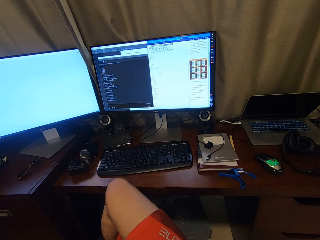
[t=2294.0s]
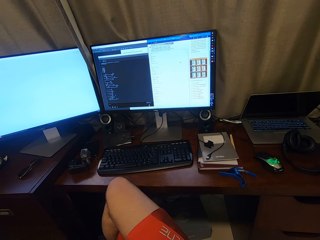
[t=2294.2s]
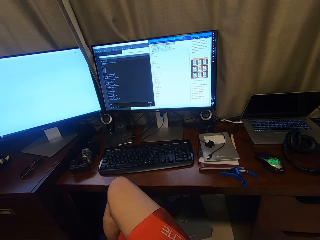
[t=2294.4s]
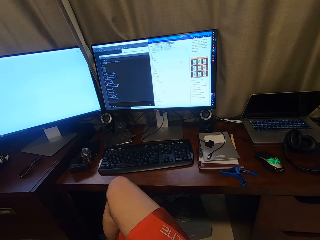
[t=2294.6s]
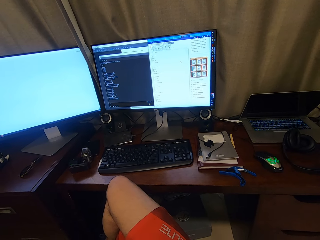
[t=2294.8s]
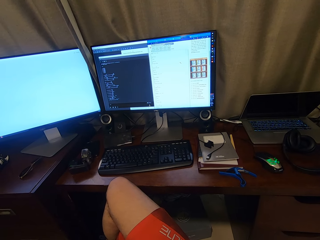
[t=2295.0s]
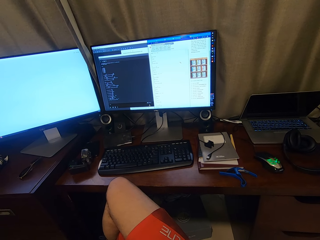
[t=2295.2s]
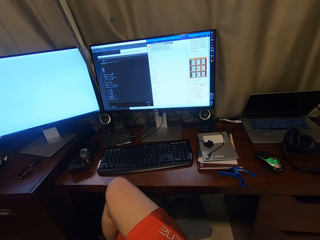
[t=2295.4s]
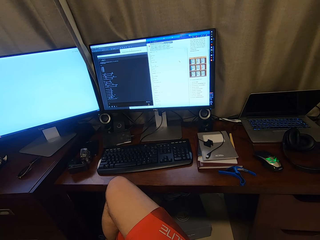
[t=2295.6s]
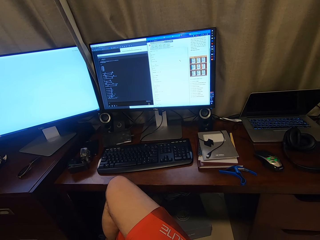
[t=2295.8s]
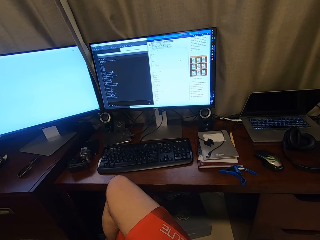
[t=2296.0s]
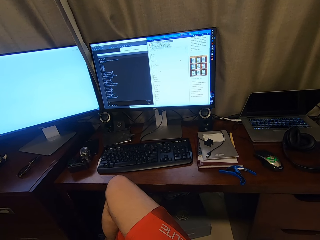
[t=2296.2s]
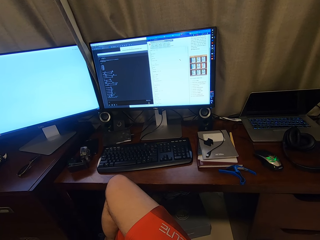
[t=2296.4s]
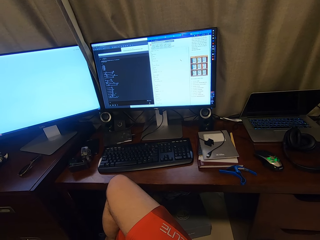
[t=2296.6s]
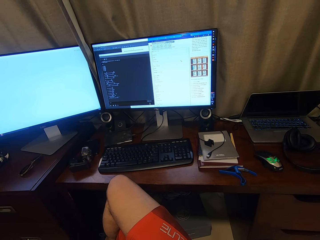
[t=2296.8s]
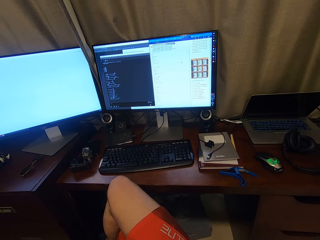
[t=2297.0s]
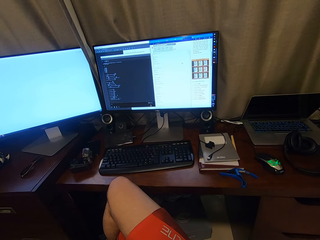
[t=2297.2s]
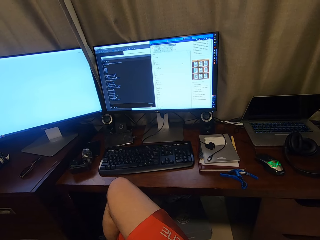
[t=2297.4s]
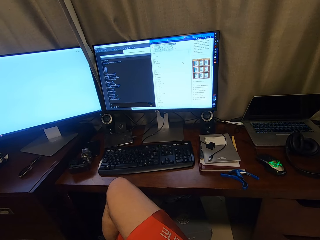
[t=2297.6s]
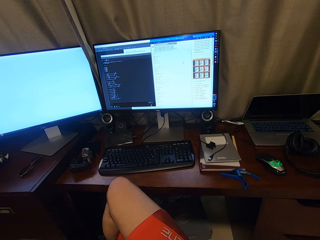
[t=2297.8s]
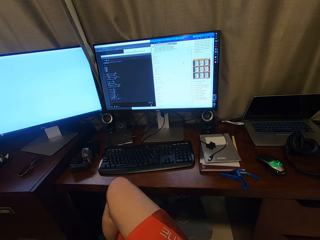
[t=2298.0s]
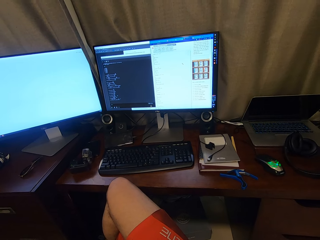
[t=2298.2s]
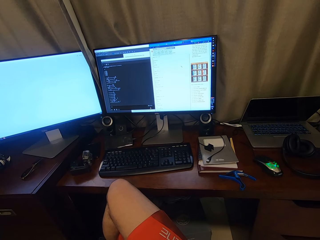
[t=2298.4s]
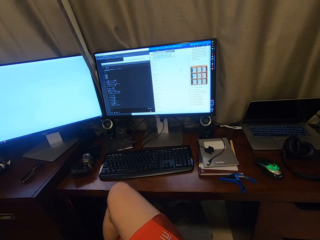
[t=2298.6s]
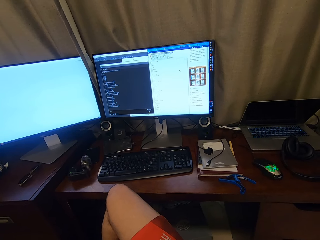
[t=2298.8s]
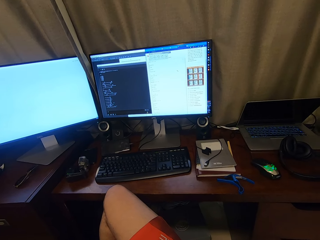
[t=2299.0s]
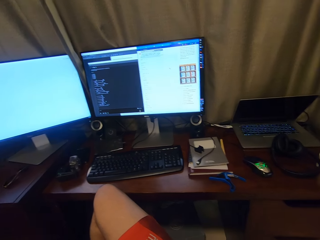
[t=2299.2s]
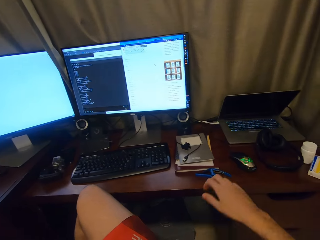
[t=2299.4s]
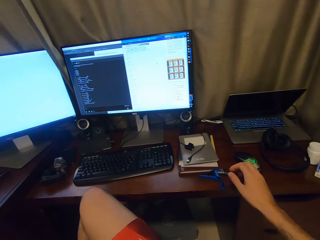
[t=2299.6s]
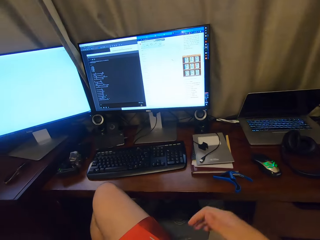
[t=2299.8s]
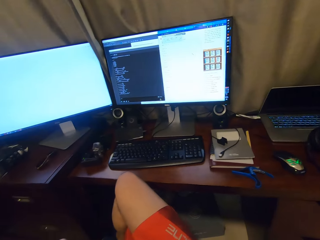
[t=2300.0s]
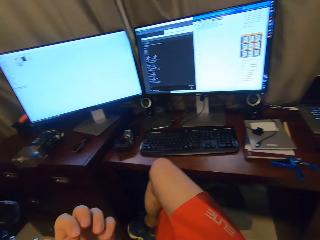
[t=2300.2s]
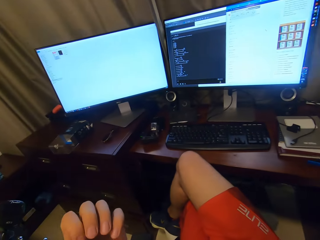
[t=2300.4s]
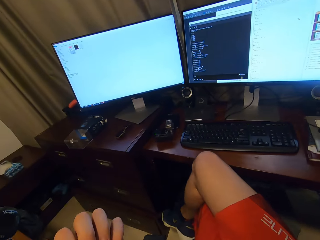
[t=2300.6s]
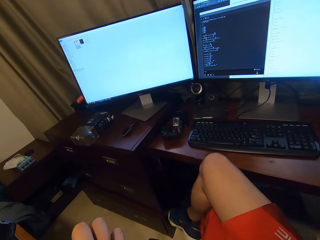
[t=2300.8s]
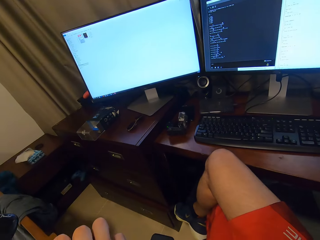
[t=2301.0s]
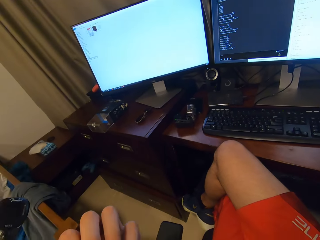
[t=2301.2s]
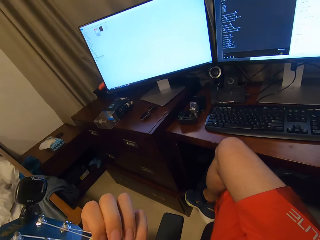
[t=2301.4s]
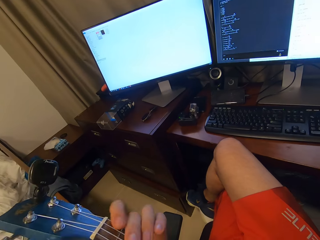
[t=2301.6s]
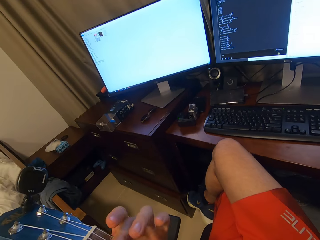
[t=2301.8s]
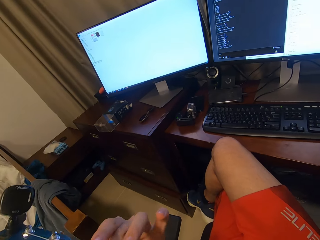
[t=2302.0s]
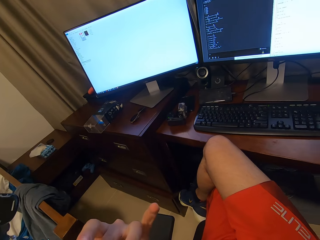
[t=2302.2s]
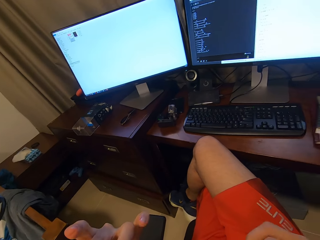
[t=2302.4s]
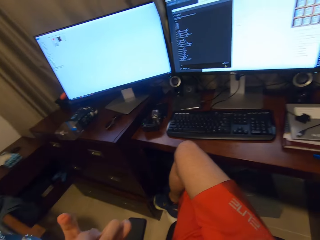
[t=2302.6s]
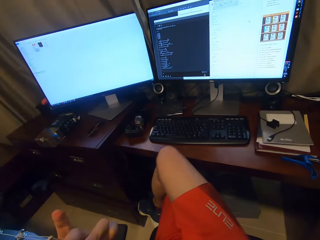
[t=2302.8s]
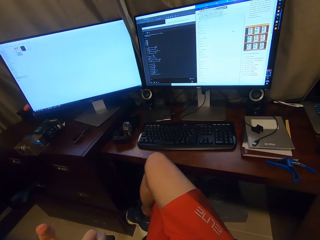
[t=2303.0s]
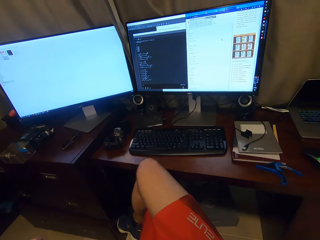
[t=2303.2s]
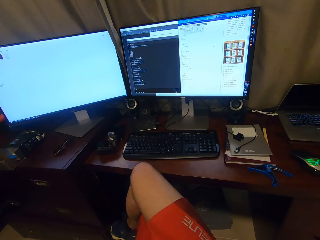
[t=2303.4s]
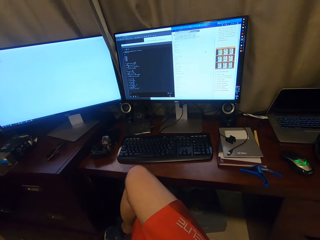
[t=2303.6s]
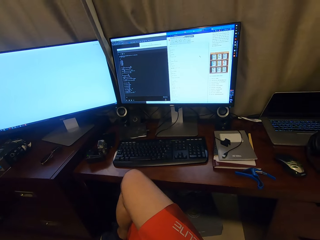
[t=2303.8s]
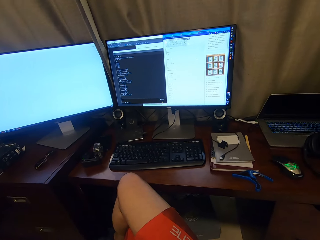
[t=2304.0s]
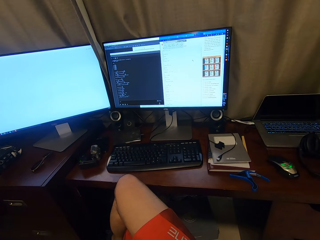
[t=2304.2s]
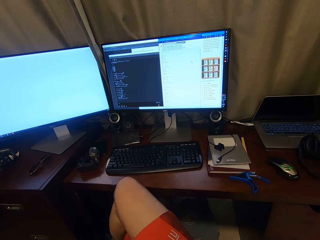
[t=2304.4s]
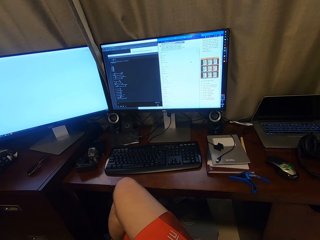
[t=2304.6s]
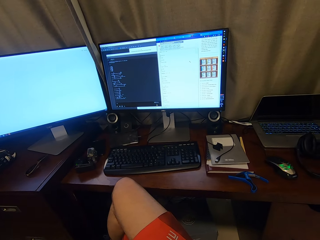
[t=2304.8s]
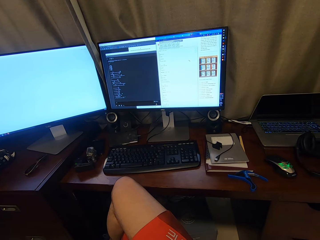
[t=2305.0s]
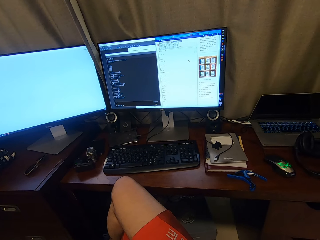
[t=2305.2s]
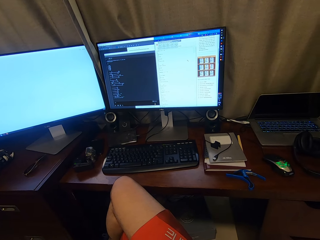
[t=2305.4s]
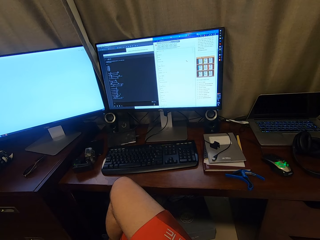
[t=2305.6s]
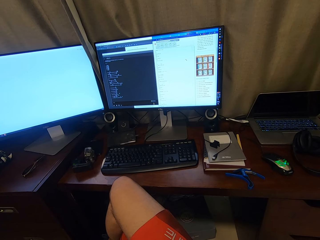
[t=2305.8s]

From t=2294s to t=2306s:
The camera wearer looks around. They play a guitar.

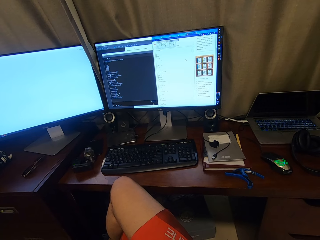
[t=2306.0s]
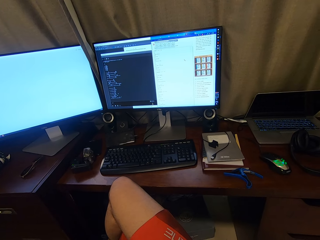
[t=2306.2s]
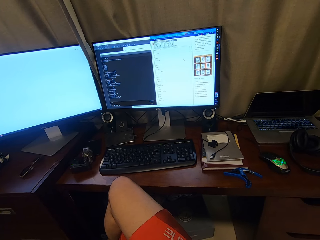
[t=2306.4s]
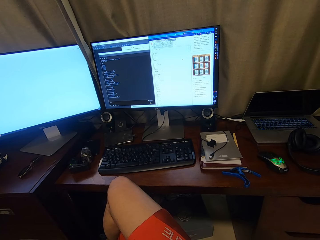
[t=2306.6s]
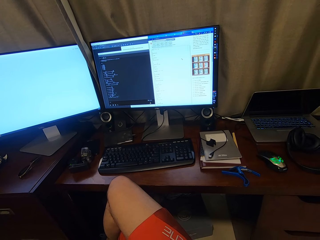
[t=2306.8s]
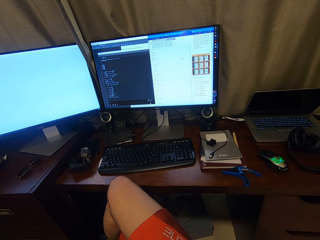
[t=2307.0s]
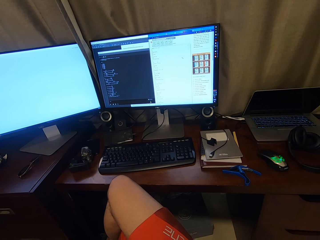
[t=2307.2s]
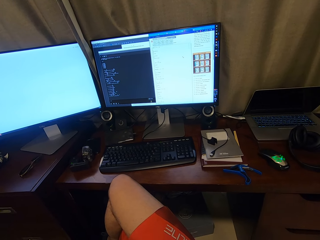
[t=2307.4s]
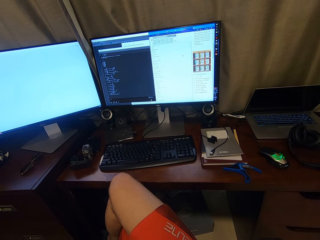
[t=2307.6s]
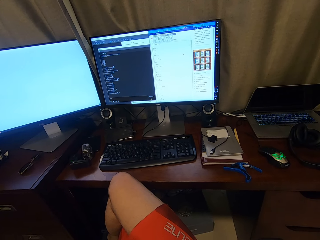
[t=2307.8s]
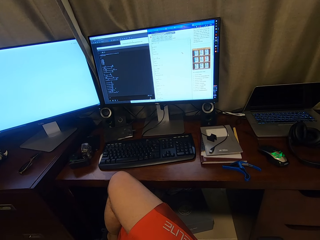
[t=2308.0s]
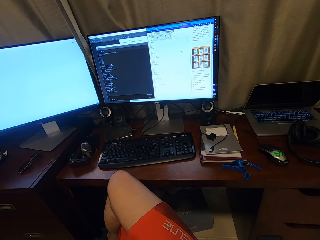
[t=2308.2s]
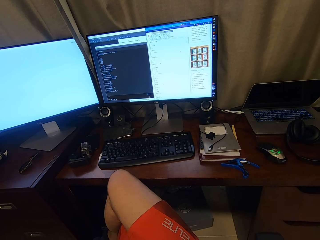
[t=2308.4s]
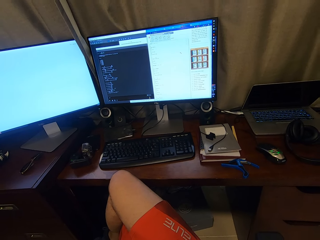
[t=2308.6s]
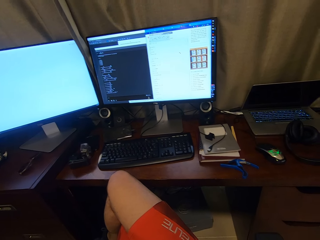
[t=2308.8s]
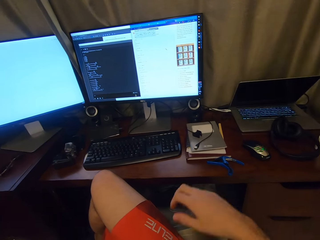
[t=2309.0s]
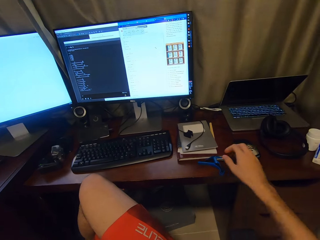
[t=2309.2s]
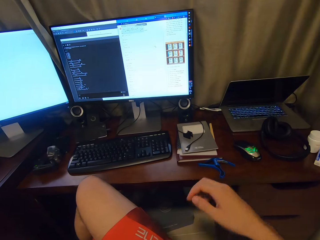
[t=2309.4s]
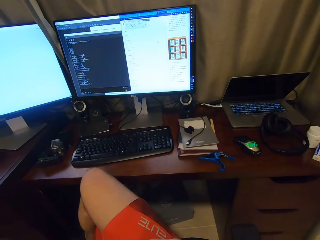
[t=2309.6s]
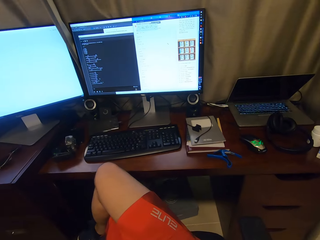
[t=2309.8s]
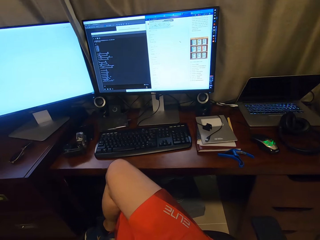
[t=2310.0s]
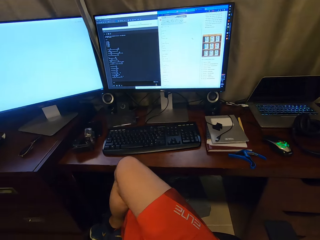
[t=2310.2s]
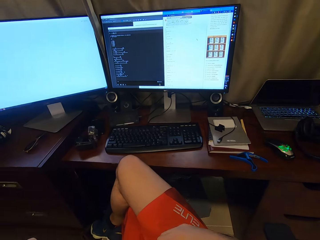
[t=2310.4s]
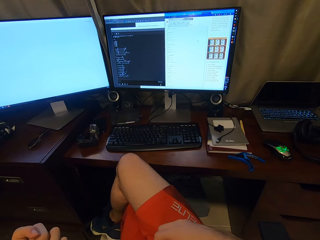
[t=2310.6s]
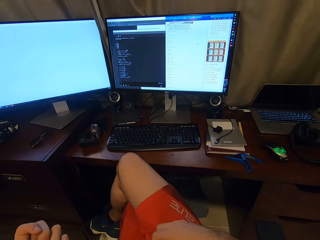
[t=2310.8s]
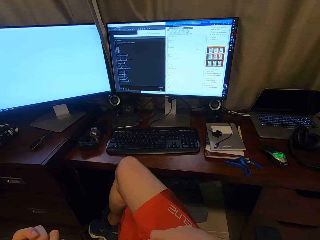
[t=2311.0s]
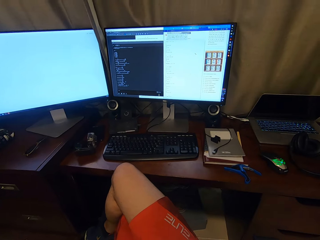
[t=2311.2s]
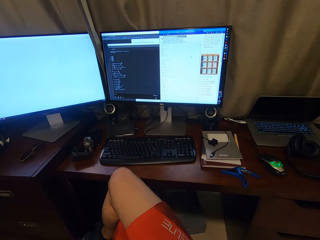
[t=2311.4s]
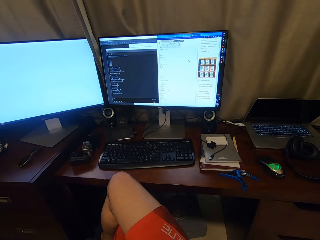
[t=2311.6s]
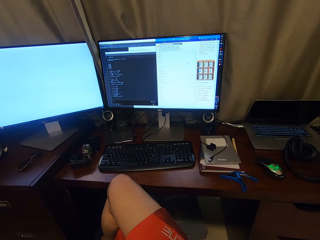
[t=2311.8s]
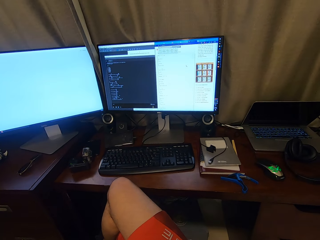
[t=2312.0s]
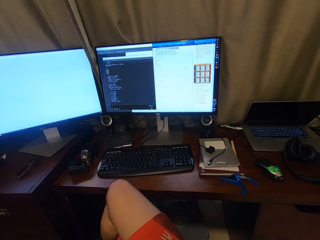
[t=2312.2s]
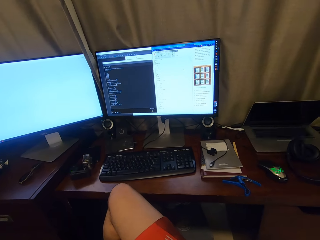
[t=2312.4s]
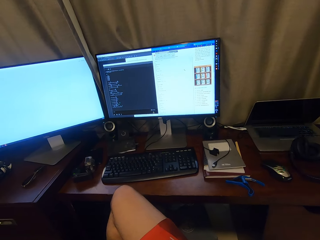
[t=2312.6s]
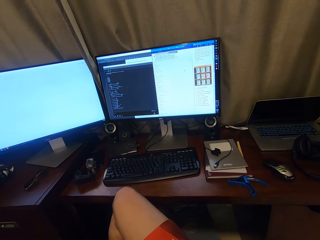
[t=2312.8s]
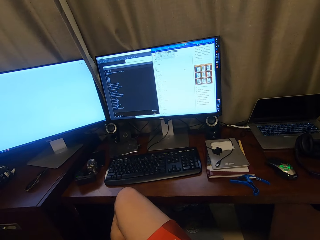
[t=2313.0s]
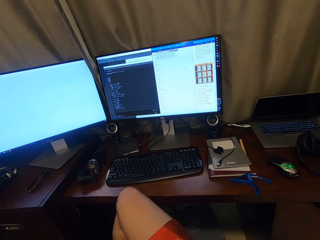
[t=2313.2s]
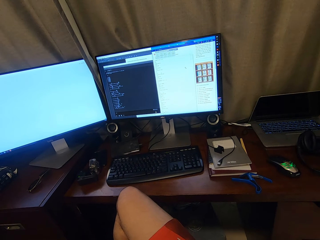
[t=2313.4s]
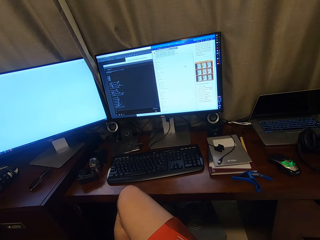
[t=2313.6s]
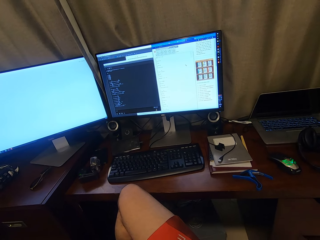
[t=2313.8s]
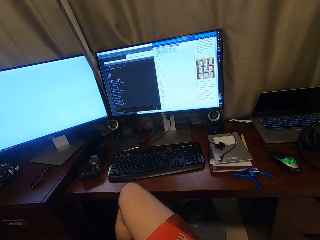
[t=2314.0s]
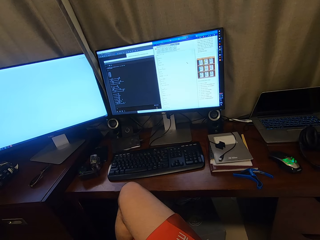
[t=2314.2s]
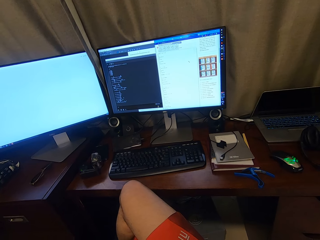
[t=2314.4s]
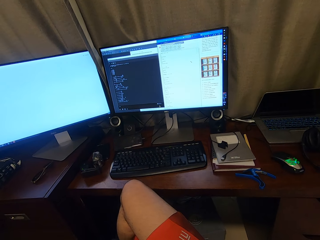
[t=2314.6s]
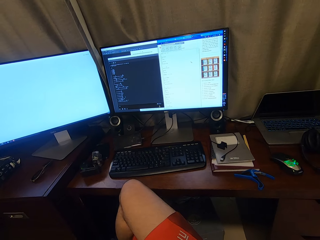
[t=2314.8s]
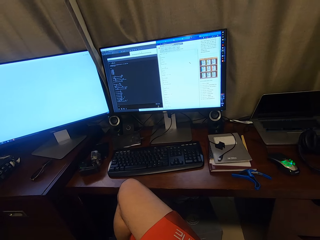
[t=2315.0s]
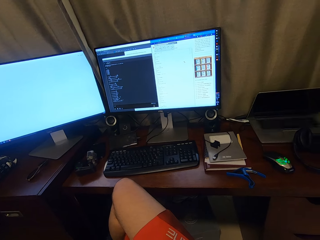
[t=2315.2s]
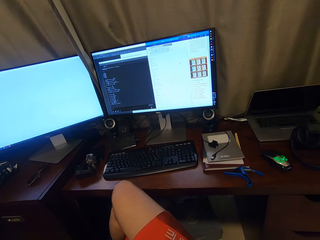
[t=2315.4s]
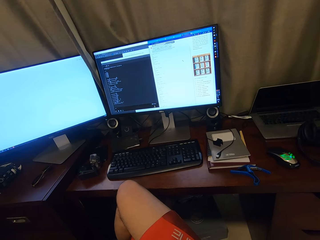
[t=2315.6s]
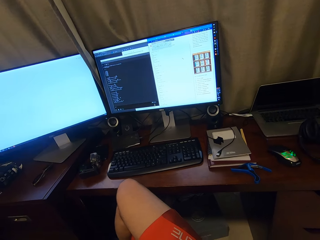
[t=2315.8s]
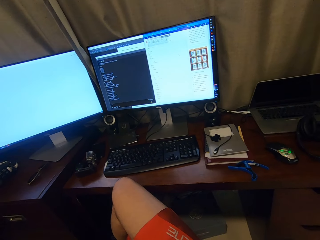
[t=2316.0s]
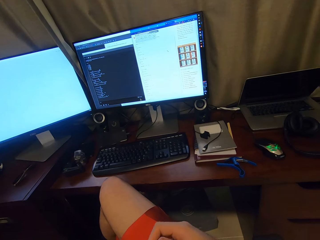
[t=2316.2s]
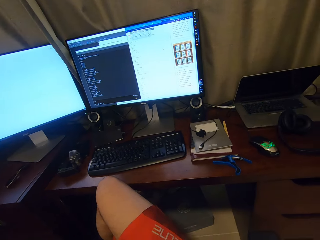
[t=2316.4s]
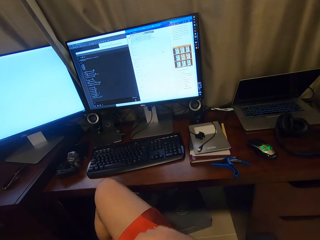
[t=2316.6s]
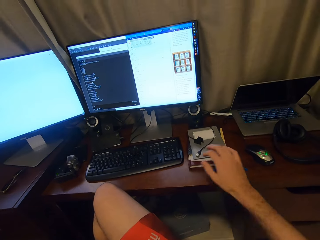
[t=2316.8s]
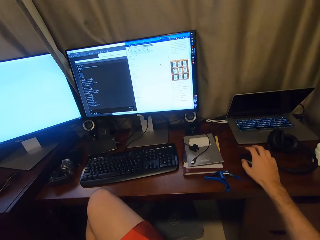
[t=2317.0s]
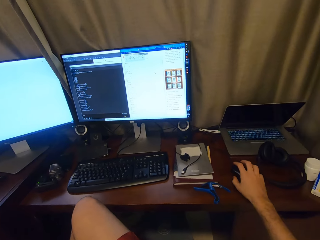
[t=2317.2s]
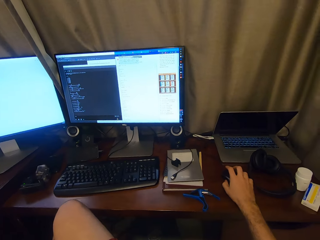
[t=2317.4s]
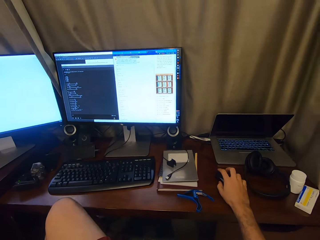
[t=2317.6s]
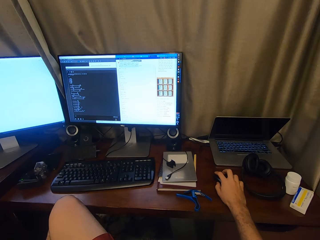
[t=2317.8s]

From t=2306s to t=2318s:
The camera wearer looks around.
